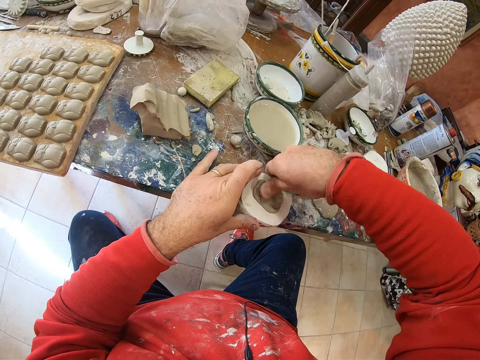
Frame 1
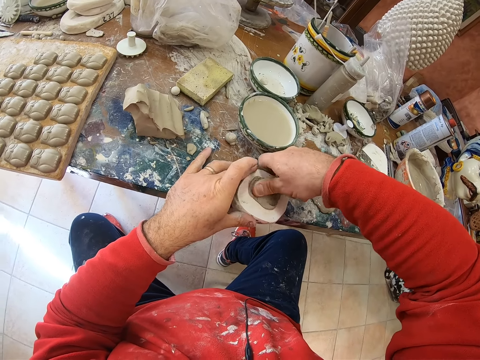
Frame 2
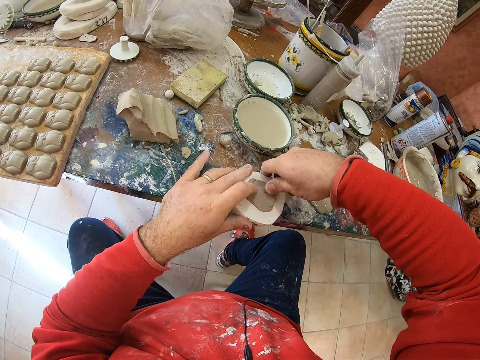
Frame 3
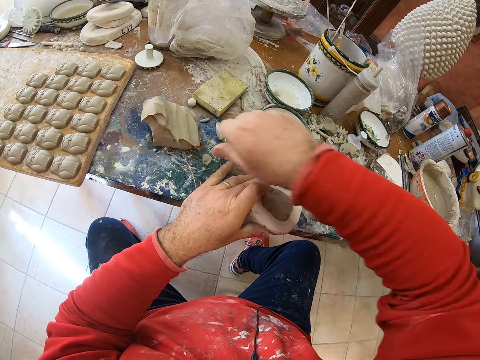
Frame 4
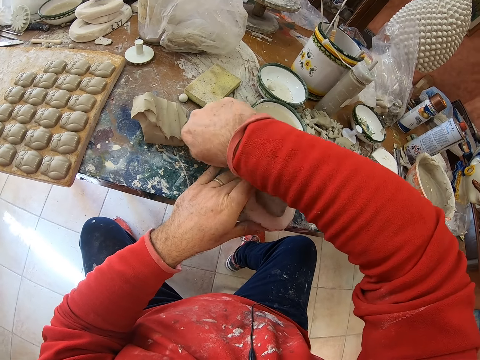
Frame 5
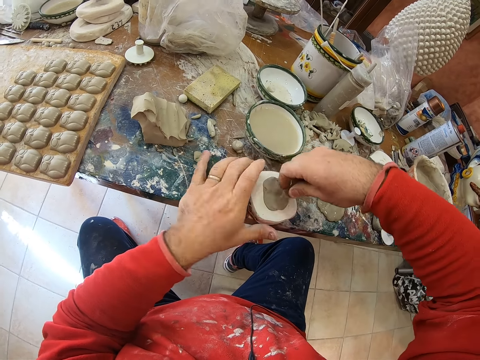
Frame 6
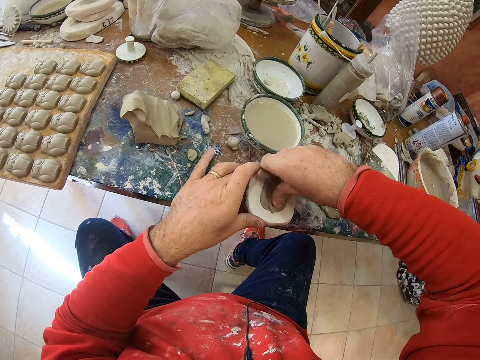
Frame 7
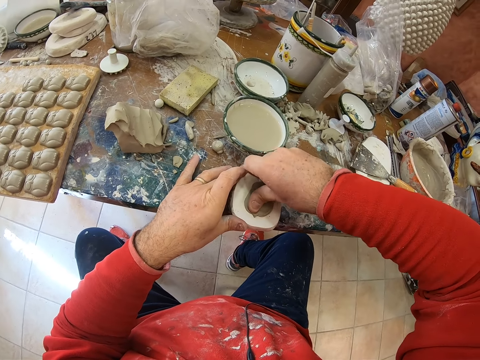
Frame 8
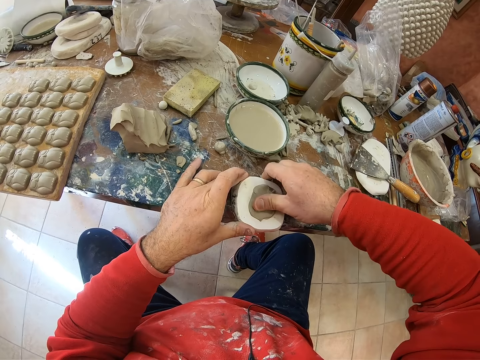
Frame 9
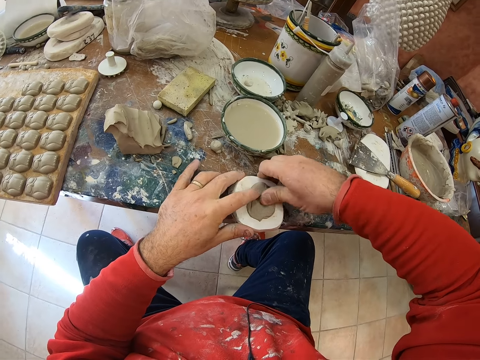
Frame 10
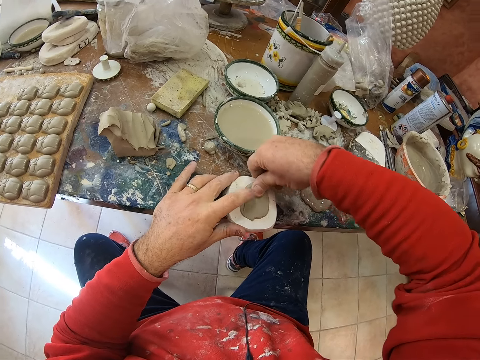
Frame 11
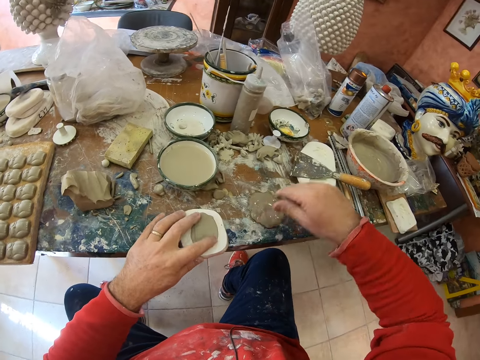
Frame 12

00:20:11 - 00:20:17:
The camera wearer cuts mud on the table. They take a pinch of clay mold on the table. They press the clay mold into a mold shaper.

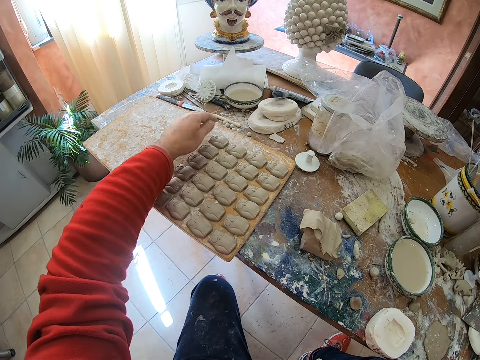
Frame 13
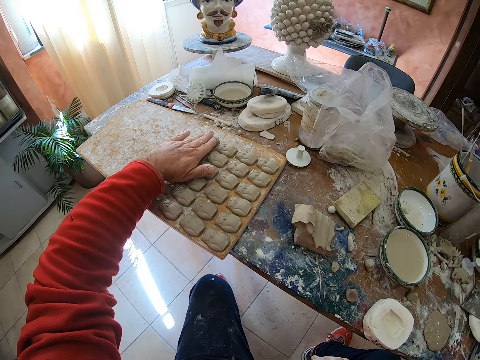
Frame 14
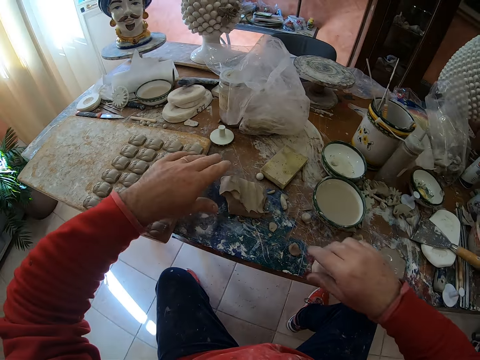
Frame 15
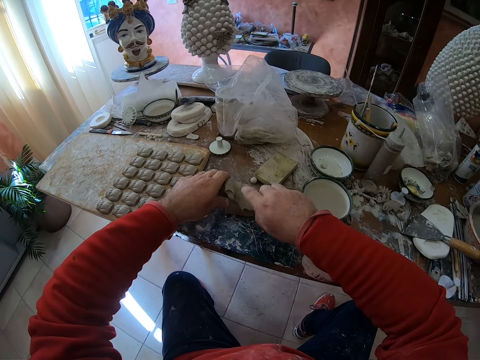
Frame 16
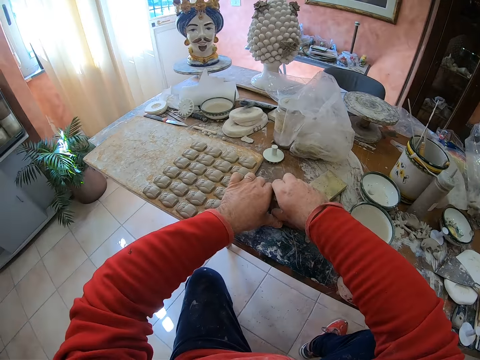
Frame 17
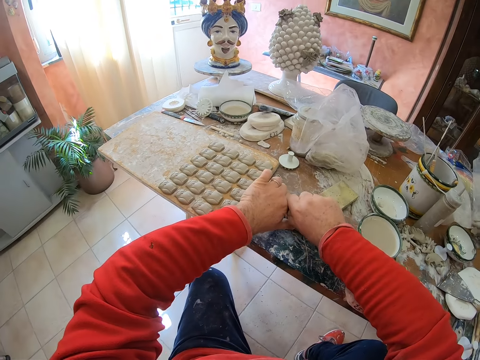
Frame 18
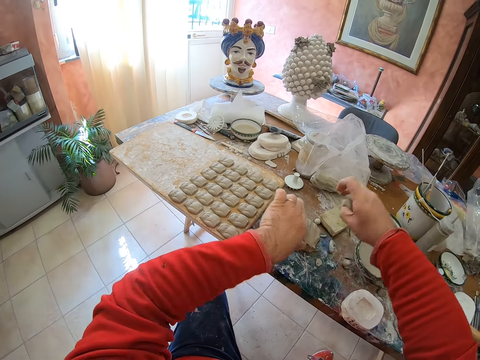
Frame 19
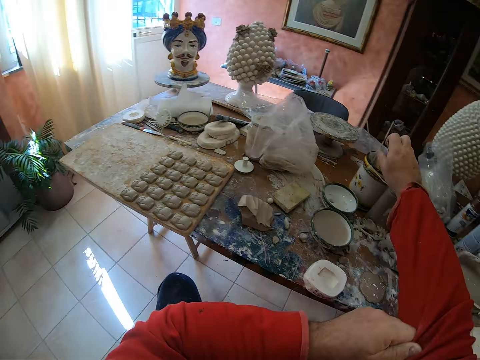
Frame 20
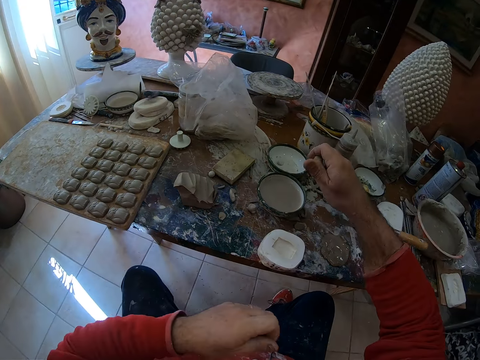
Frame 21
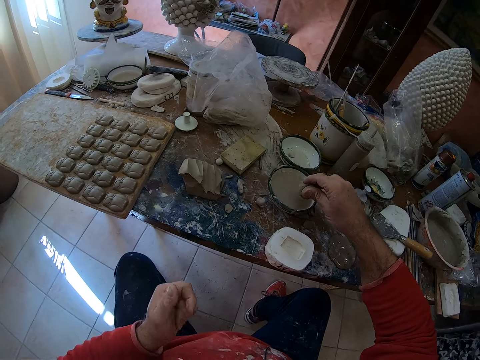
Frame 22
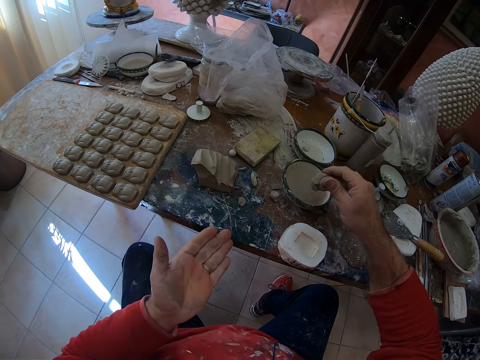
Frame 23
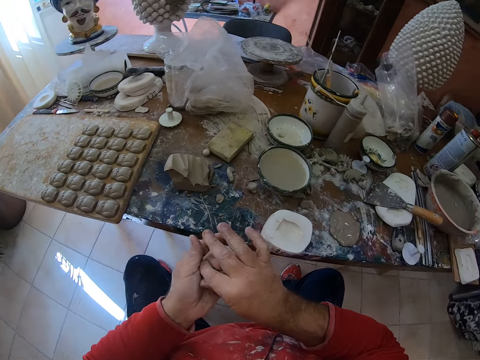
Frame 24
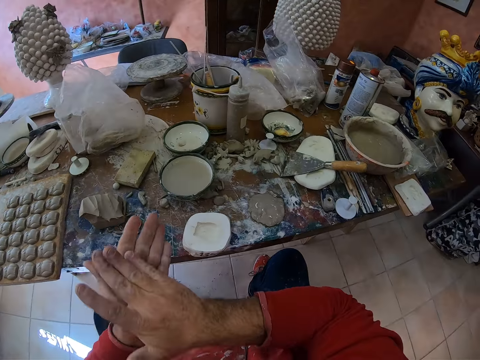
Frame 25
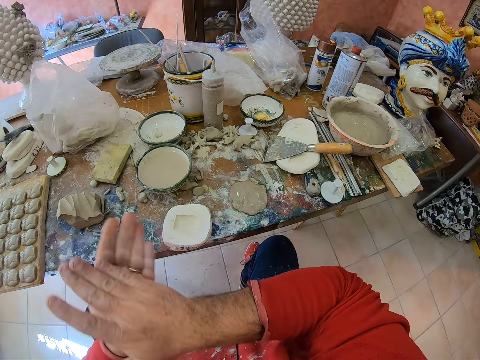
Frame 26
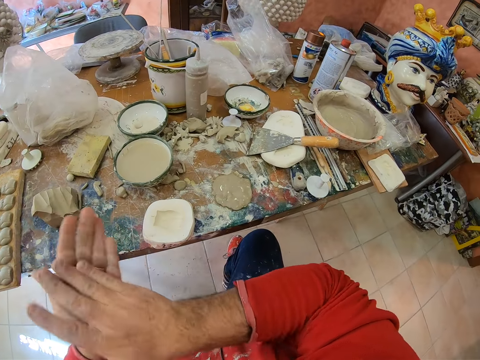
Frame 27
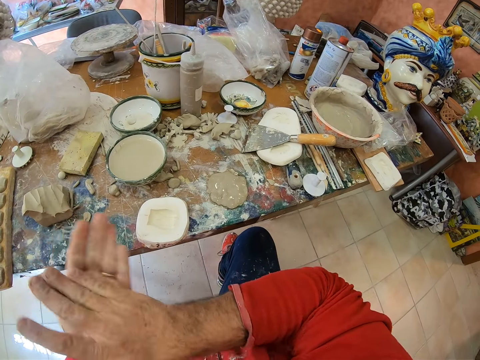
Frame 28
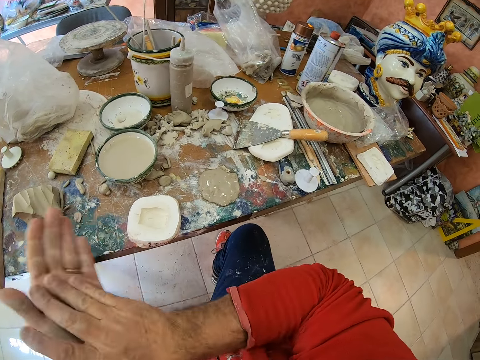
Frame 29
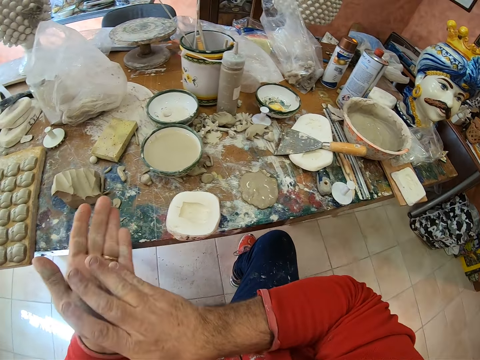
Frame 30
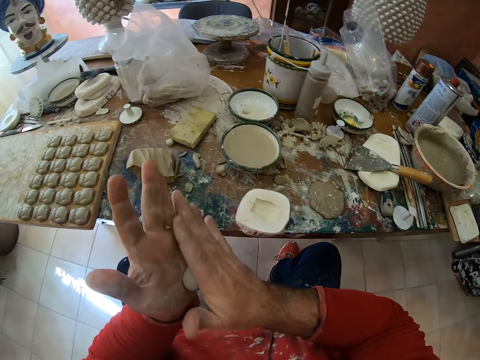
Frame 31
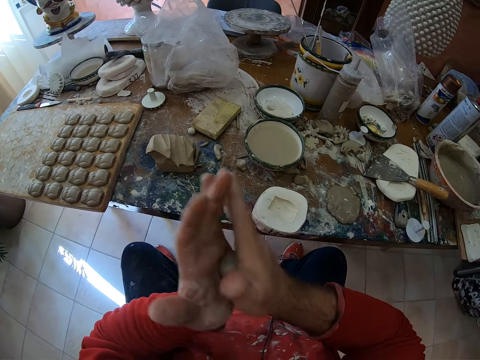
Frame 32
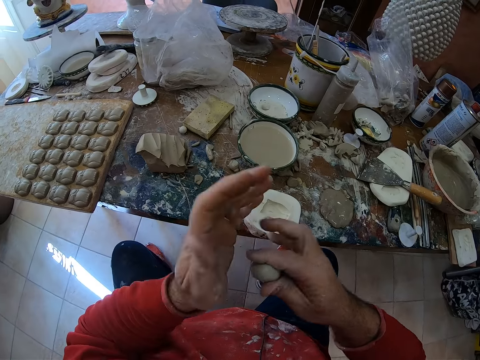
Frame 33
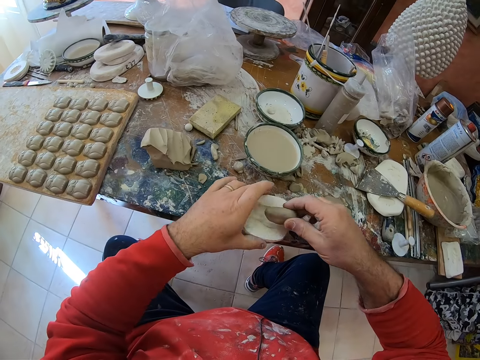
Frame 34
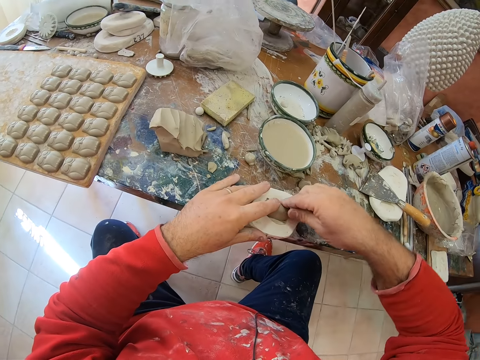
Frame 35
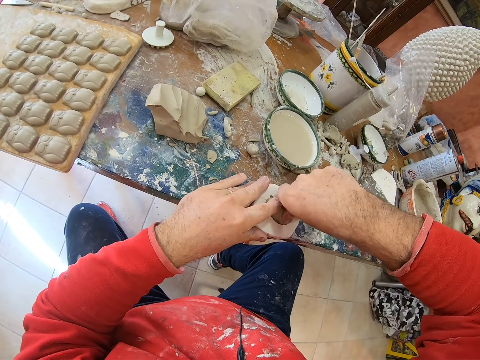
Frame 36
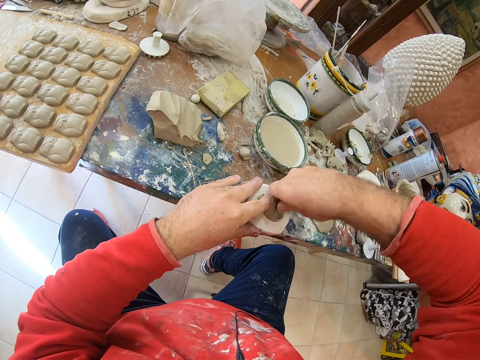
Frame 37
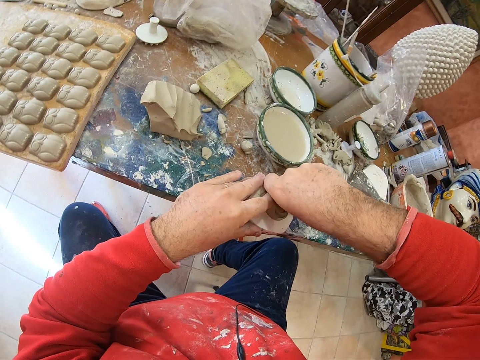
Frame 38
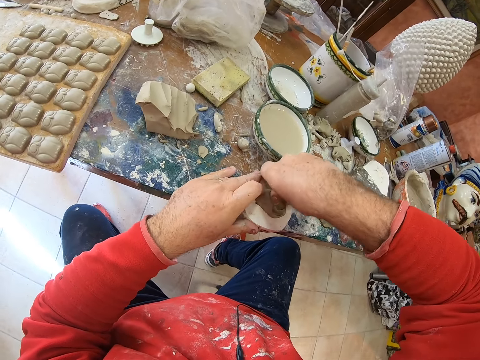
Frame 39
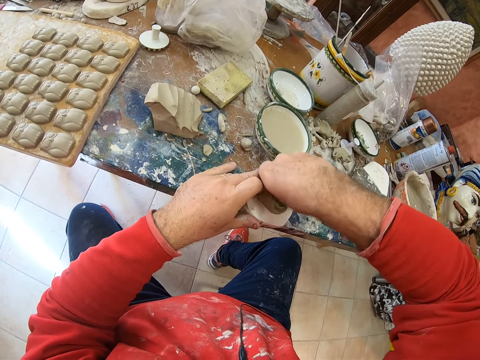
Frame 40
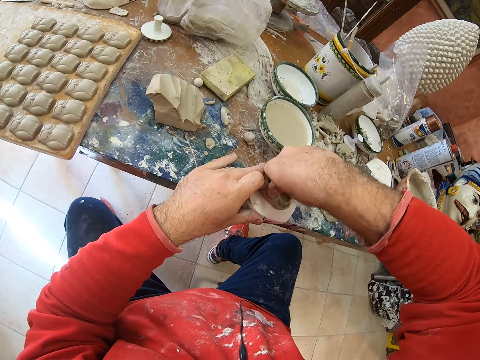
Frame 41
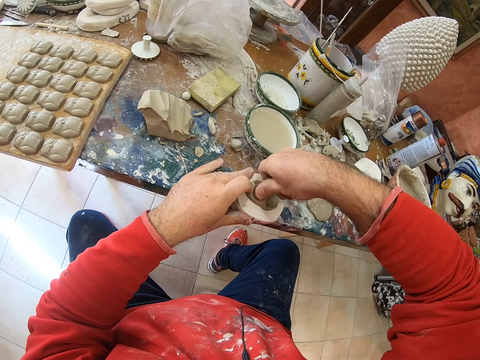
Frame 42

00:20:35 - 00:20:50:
The camera wearer cuts mud on the table. He takes a pinch of clay mold on the table. He rolls his sweater sleeve. He applies some water on the mud. He dips the clay mold into water. He rolls the clay mold in his hands. He presses the clay mold into a mold shaper.

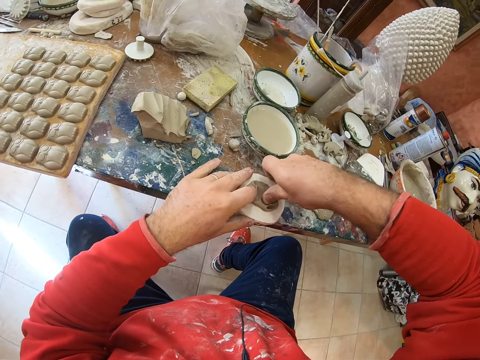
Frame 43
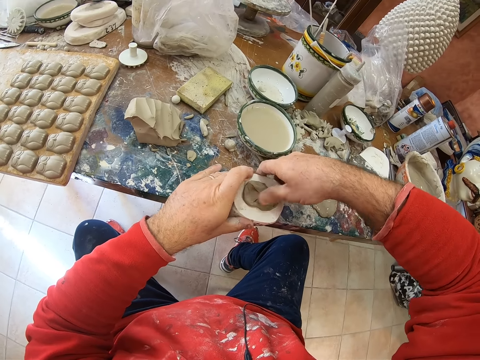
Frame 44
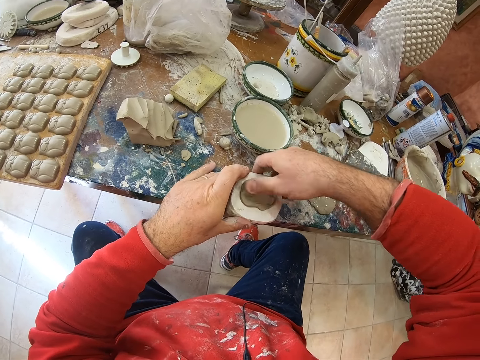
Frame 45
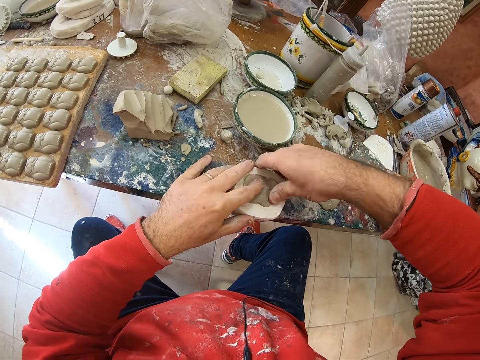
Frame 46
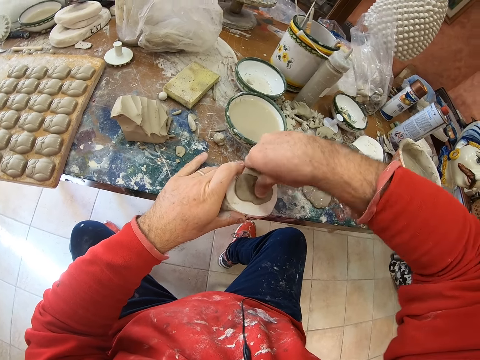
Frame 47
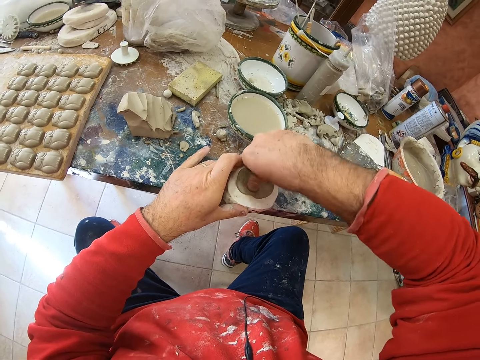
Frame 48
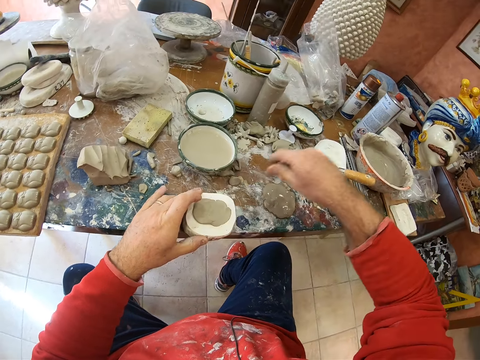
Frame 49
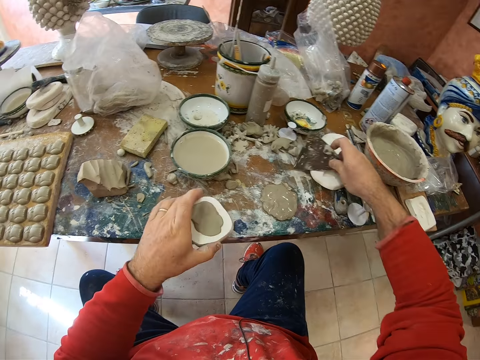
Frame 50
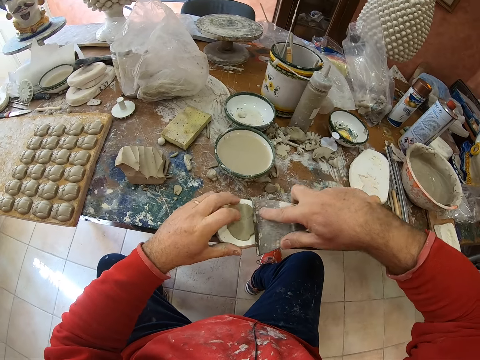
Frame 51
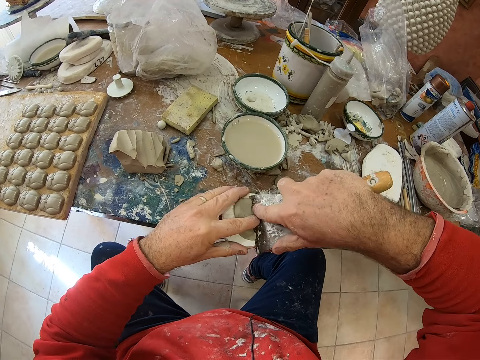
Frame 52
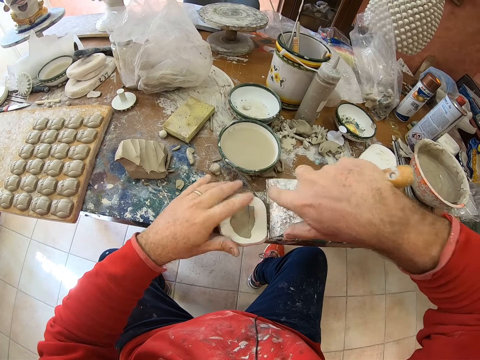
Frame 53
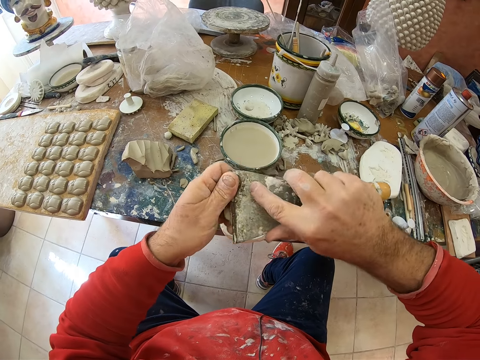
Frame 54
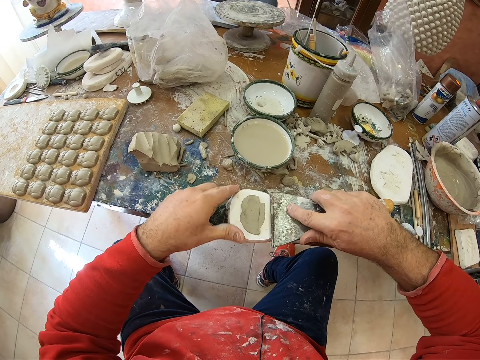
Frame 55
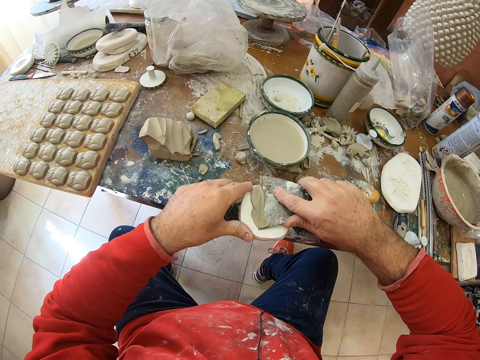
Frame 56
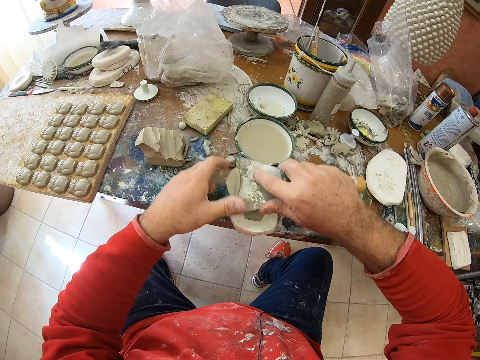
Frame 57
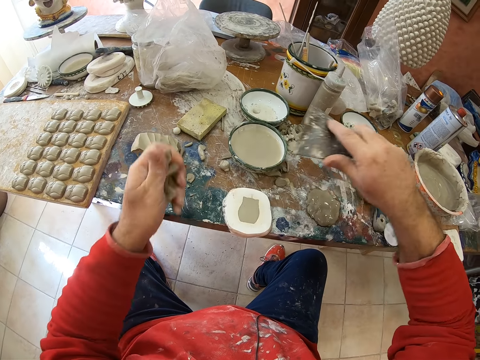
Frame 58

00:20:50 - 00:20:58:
The camera wearer picks up a scraper on the table. They scrape off excess clay from the mold shaper with the scraper.
